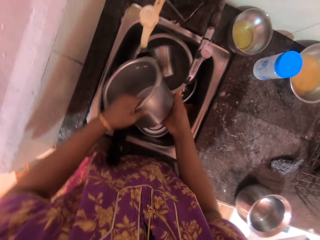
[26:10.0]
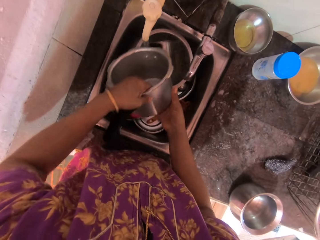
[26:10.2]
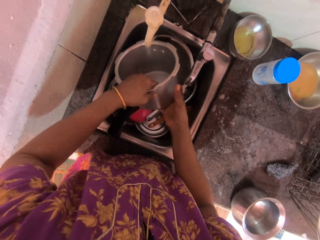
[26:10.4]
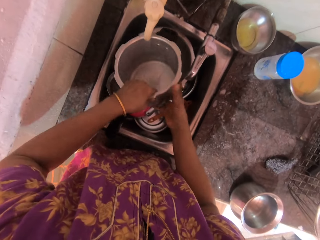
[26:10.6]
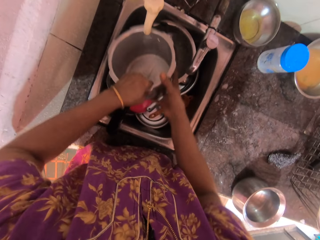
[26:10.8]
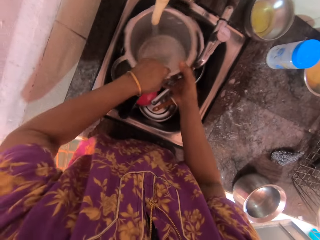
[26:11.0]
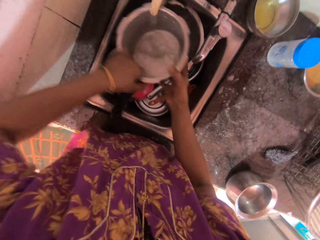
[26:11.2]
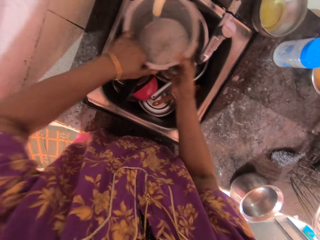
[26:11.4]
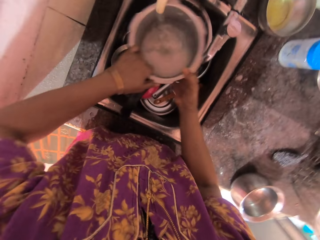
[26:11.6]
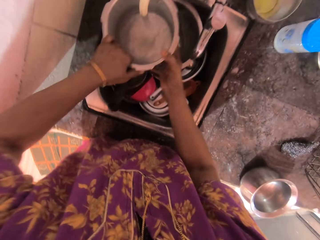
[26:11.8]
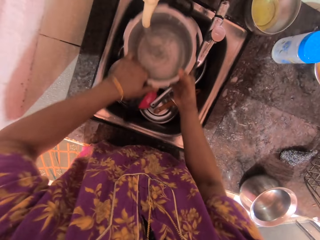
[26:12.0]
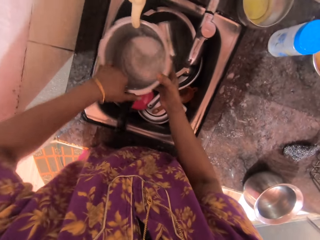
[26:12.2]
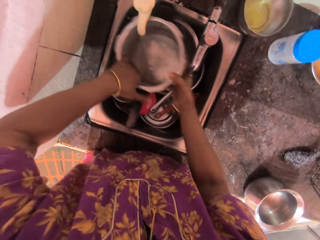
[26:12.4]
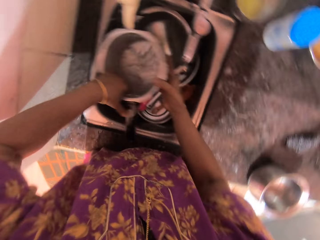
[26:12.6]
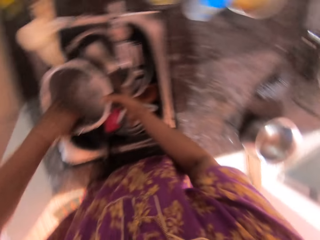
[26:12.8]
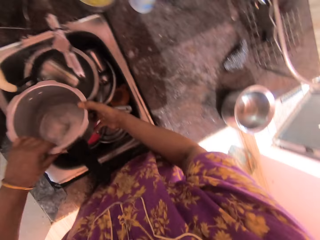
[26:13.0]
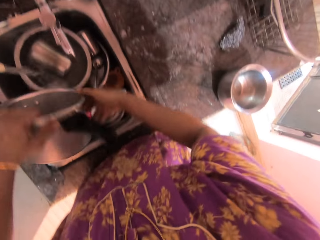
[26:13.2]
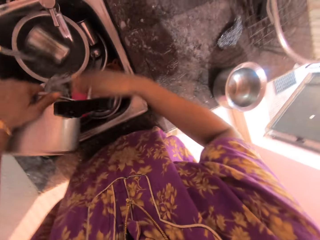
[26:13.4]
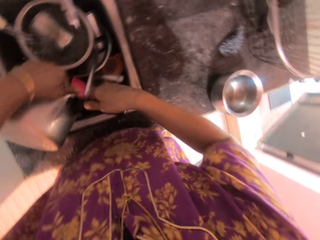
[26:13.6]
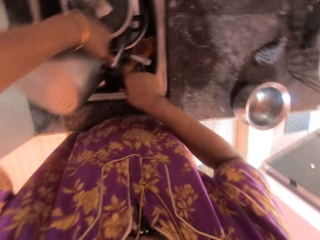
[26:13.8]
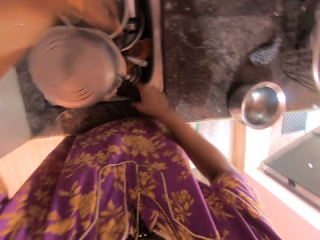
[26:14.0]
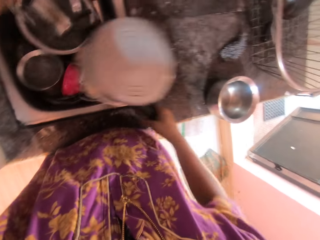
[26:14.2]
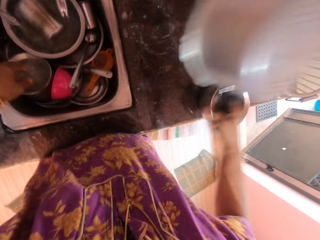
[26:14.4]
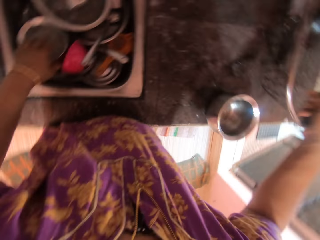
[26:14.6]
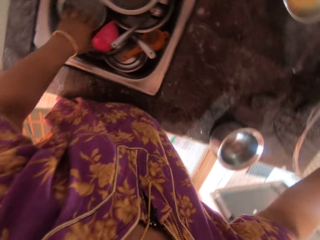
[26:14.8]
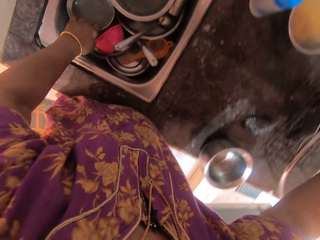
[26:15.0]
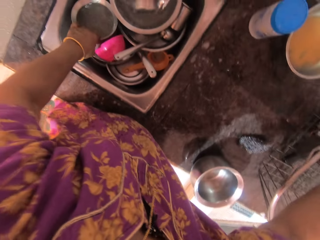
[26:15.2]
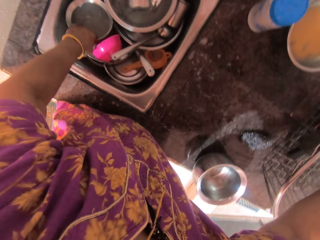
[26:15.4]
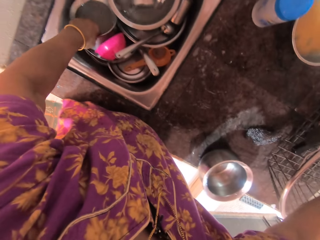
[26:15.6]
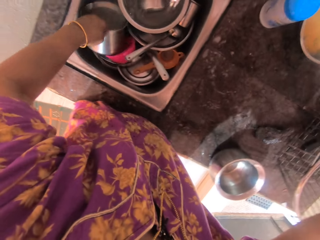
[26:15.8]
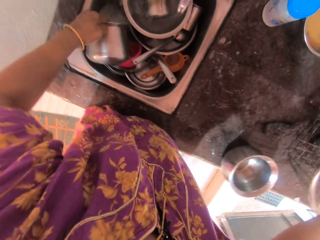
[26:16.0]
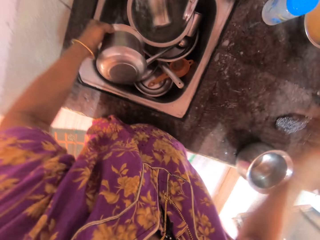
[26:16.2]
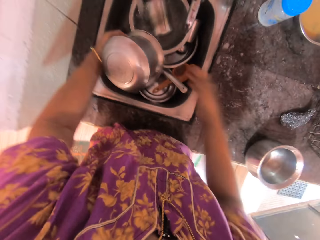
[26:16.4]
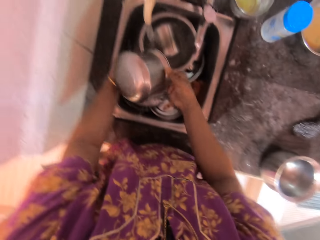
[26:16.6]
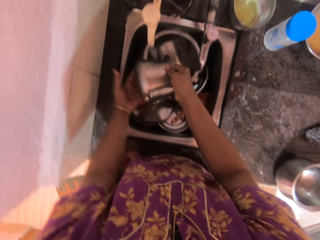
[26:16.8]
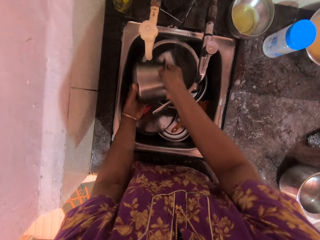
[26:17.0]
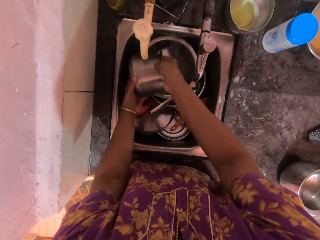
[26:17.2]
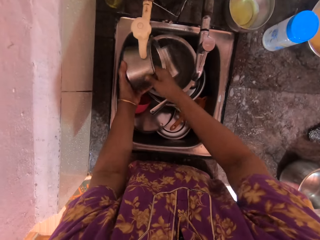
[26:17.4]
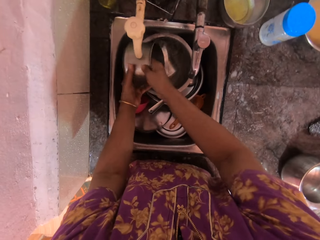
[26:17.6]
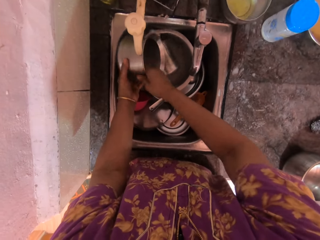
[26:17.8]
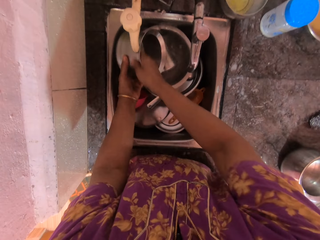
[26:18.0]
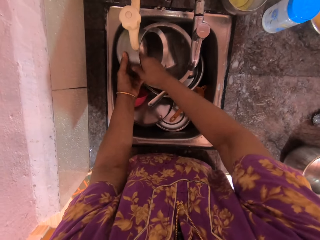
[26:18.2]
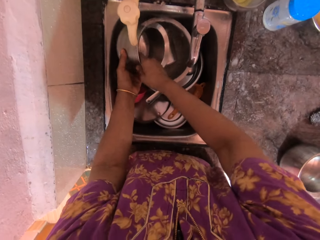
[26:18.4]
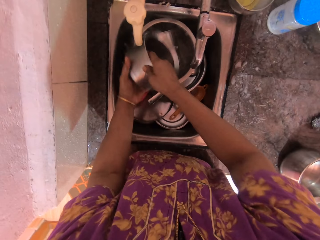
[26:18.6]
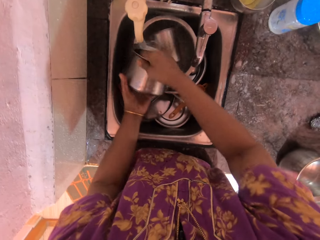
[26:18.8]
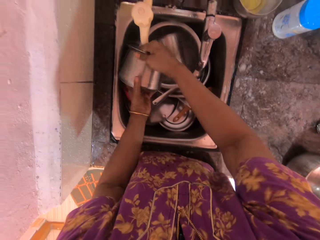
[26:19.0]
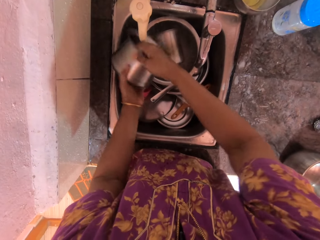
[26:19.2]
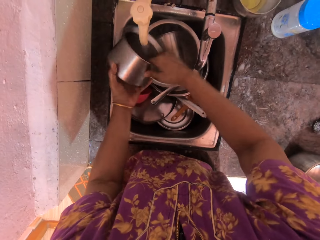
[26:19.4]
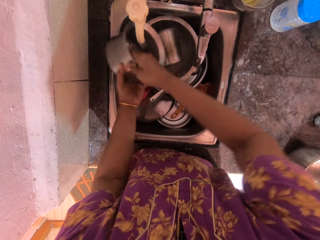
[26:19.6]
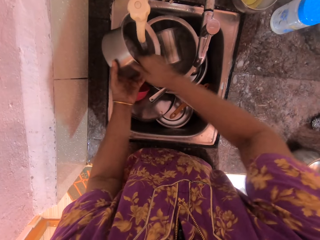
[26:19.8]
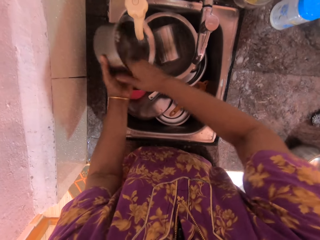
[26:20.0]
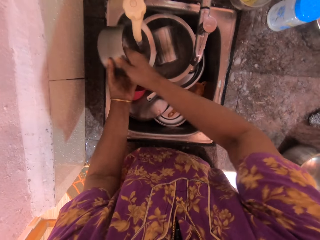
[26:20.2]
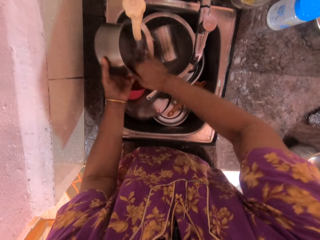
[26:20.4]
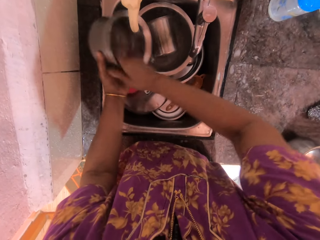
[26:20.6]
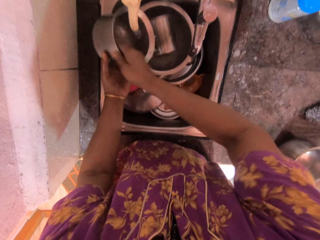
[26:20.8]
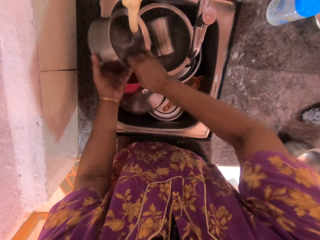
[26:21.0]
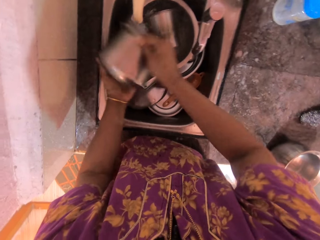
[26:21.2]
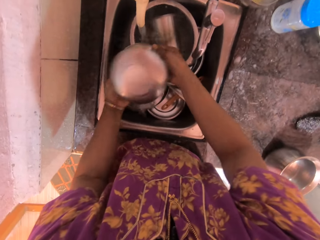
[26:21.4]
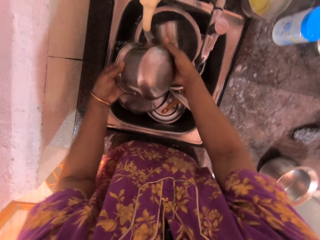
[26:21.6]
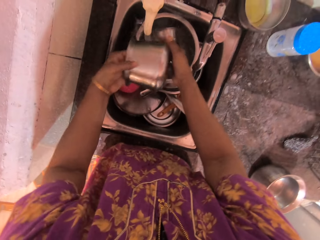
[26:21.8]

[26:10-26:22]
The camera wearer rinses the pressure pot with both hands. She passes the pressure pot to her right hand. She drops the pressure pot in the utensil basket on the countertop with her right hand. She picks up a bowl from the basin with her left hand and rinses the bowl with both hands.

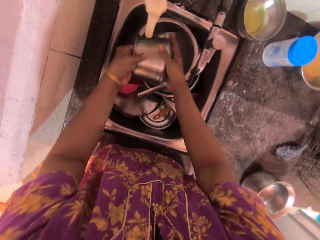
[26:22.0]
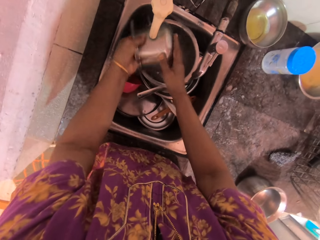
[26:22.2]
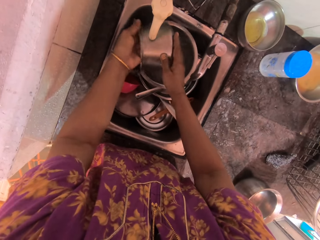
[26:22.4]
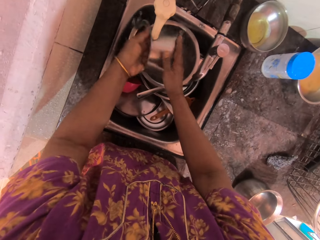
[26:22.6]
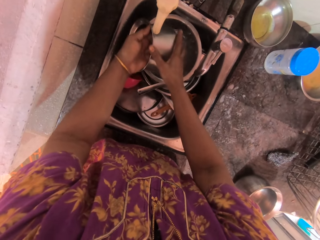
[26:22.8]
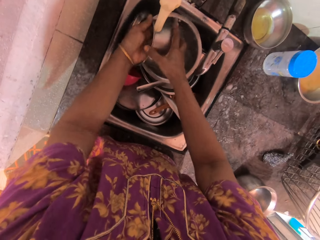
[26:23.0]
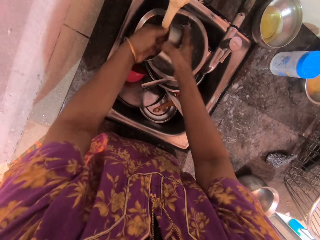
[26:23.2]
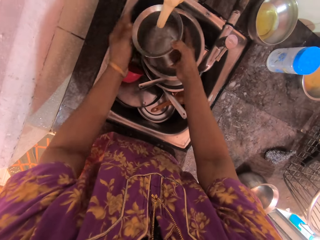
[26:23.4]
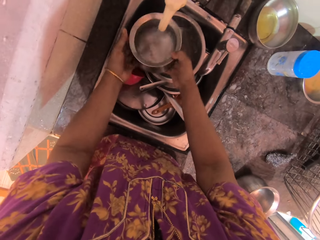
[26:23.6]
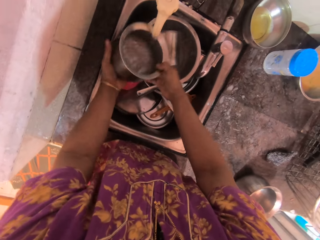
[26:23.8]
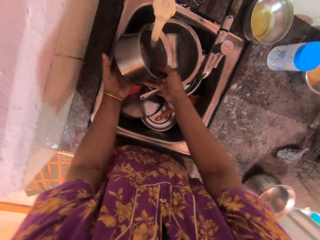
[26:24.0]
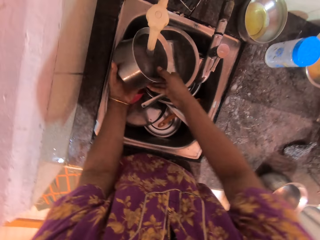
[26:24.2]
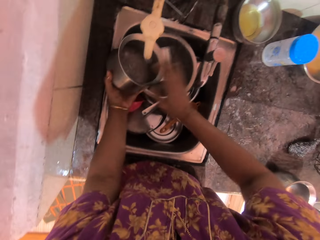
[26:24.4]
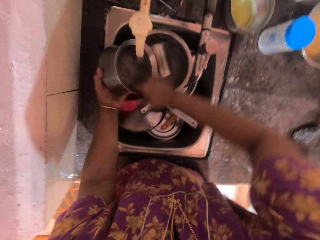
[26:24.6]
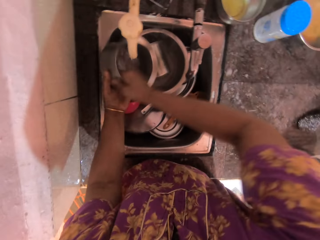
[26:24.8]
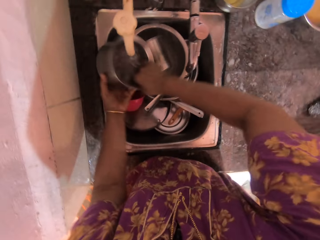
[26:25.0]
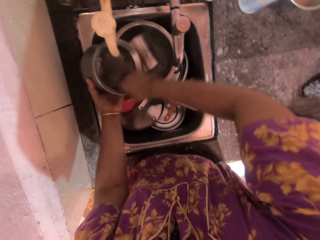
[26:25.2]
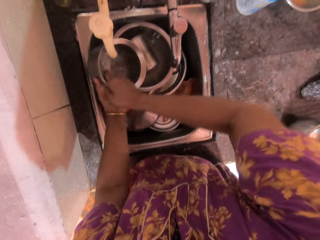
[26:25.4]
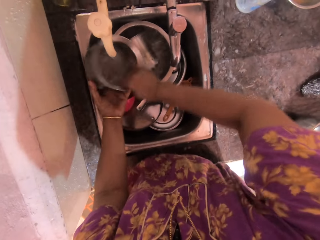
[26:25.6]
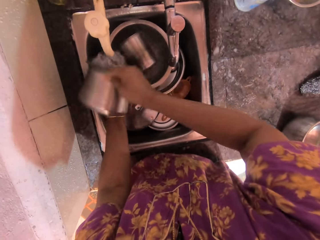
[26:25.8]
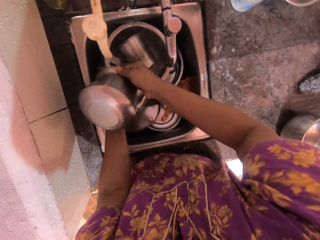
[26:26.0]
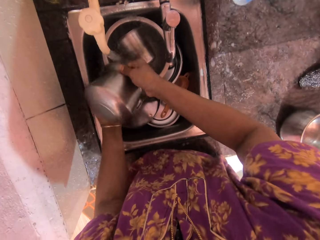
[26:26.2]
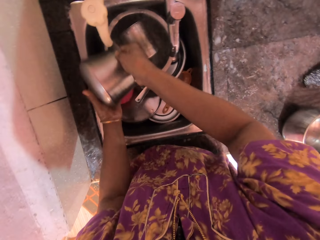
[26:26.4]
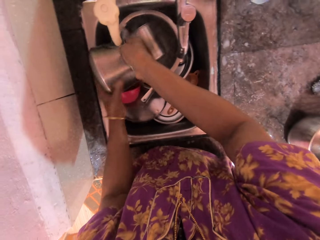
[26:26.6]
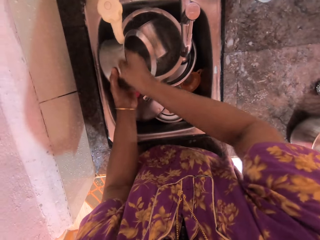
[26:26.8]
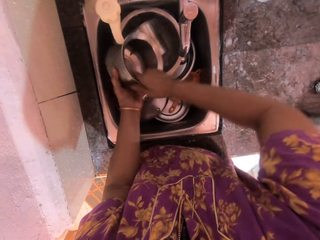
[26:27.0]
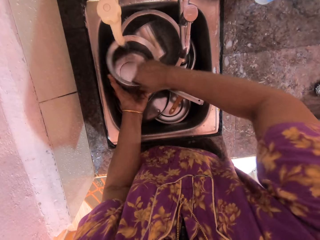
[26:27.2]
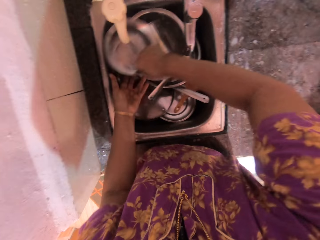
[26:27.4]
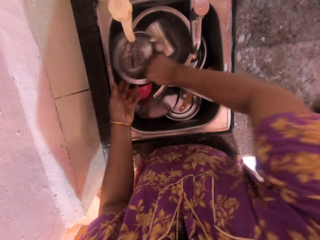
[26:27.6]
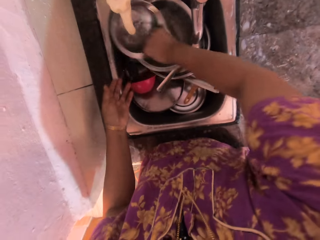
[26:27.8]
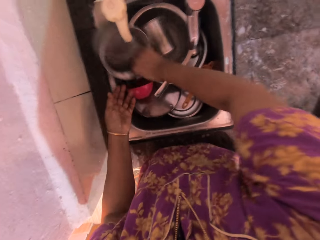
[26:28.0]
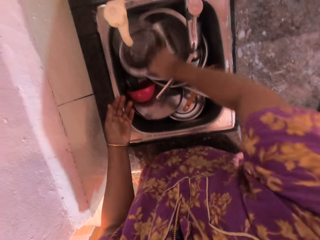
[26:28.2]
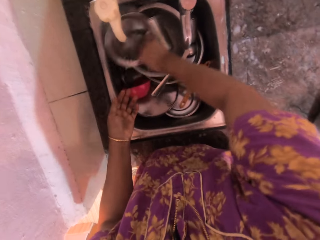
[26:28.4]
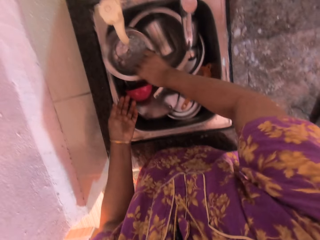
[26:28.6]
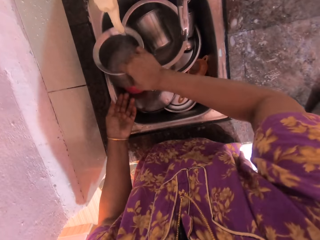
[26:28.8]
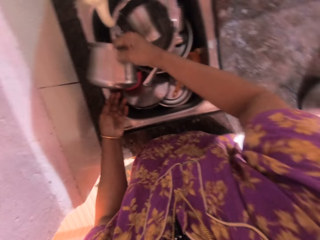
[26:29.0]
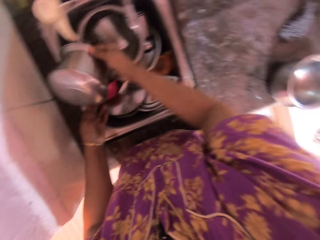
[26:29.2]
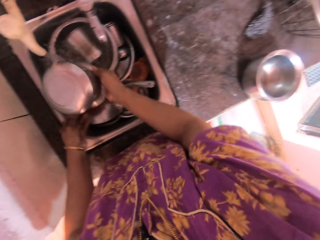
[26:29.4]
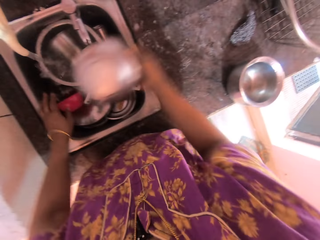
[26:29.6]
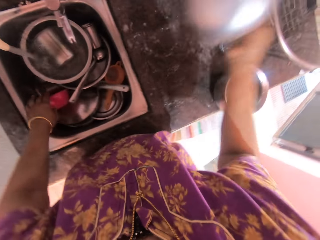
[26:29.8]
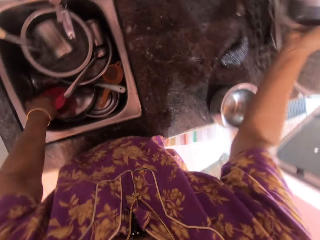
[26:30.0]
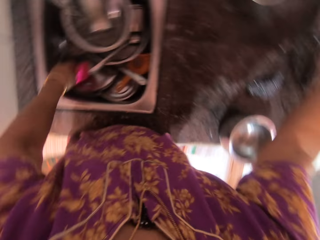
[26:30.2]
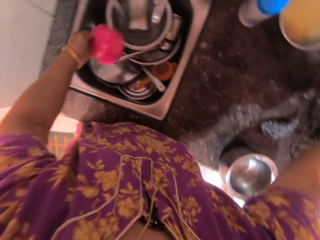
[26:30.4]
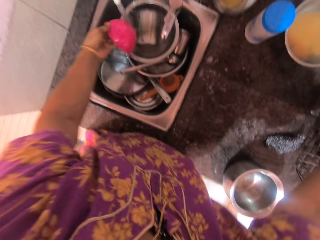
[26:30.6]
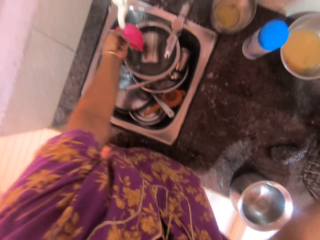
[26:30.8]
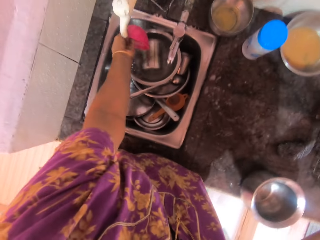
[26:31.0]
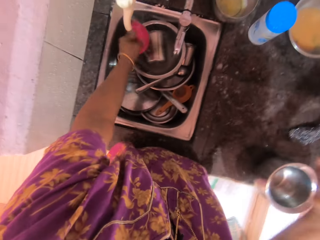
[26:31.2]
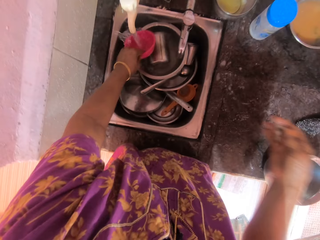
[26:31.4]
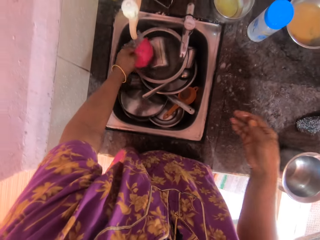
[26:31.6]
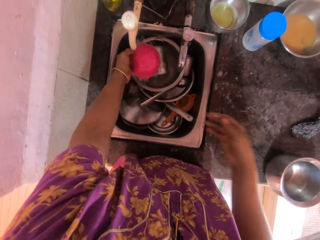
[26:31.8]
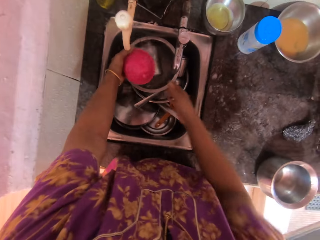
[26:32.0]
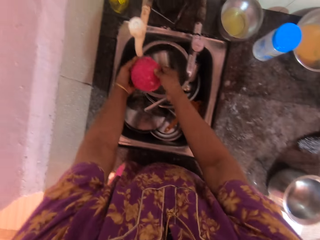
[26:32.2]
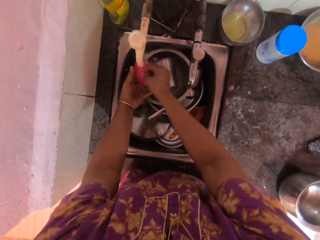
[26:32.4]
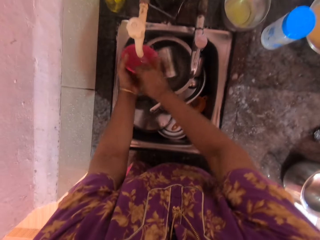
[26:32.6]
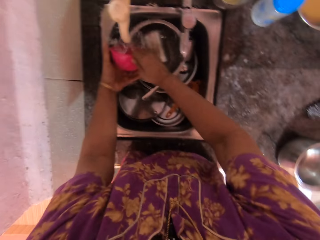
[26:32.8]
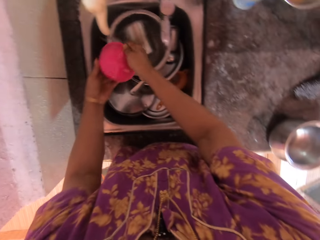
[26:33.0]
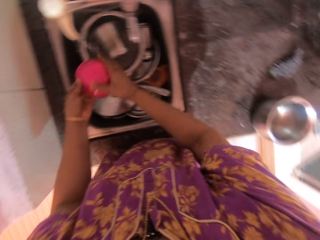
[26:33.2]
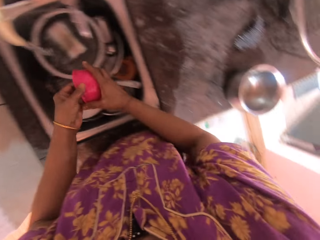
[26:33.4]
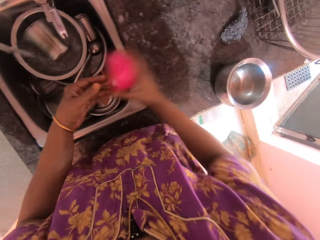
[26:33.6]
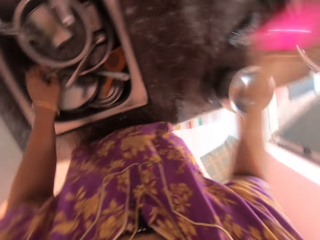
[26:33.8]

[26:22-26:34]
The camera wearer passes the bowl to her left hand. She rinses the bowl with her right hand. She drops the bowl in the utensil basket on the countertop with her right hand. She picks up a plastic bowl from the basin with her left hand. She rinses the plastic bowl. She rinses the plastic bowl with her right hand.
